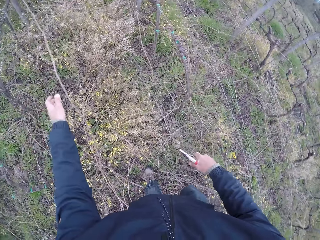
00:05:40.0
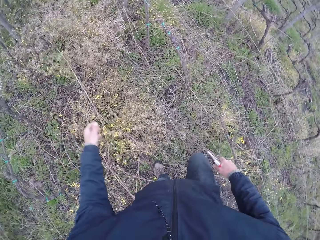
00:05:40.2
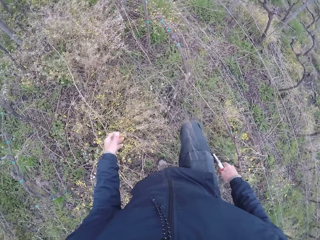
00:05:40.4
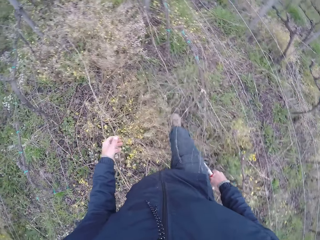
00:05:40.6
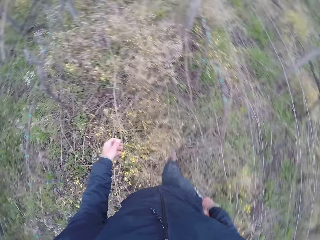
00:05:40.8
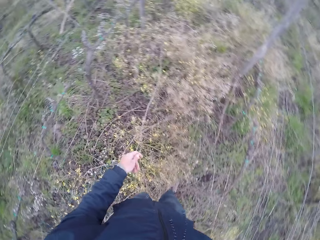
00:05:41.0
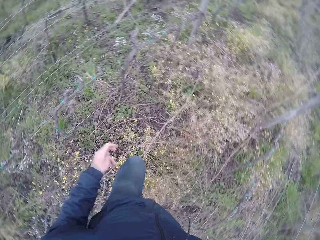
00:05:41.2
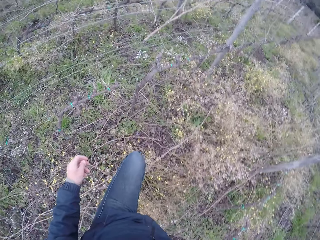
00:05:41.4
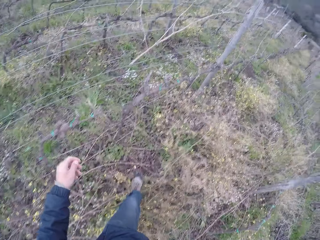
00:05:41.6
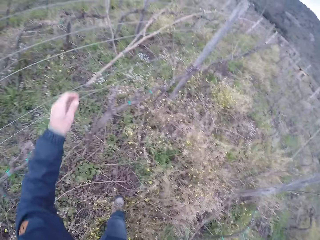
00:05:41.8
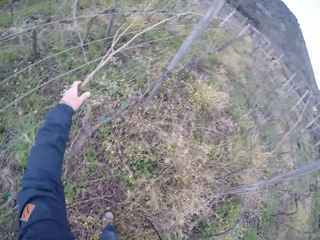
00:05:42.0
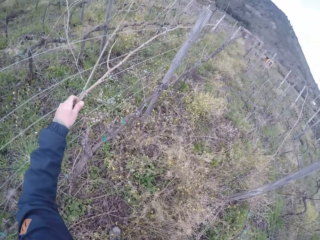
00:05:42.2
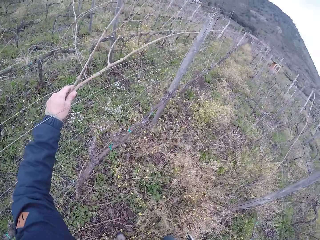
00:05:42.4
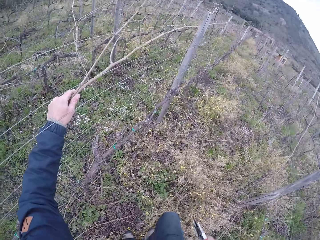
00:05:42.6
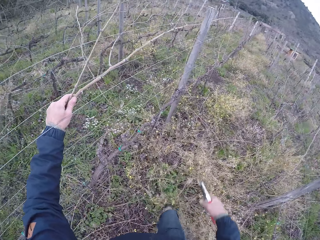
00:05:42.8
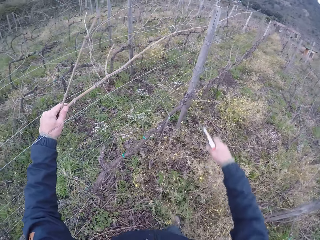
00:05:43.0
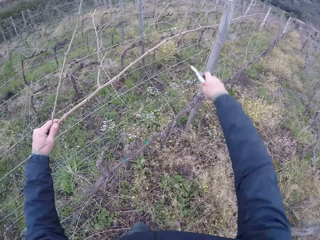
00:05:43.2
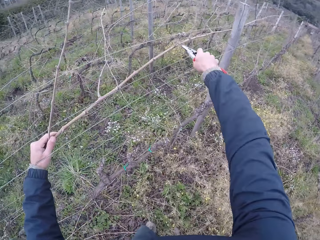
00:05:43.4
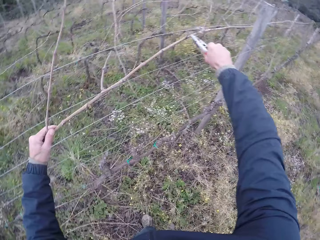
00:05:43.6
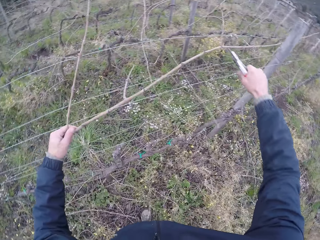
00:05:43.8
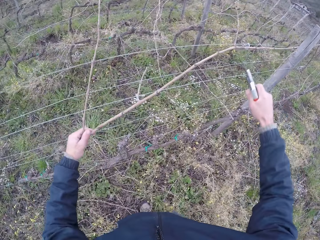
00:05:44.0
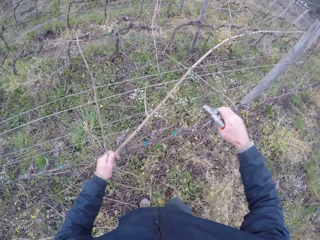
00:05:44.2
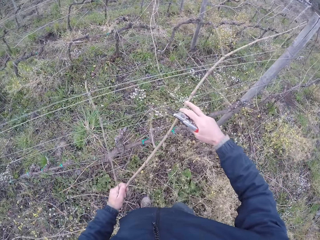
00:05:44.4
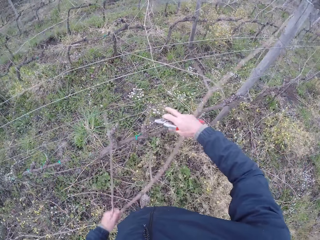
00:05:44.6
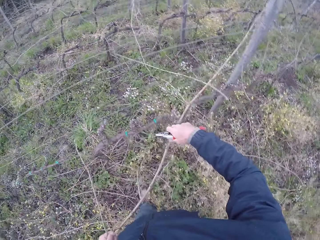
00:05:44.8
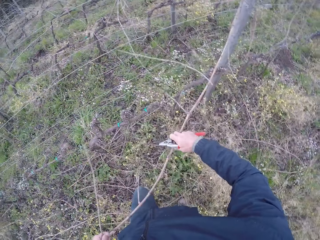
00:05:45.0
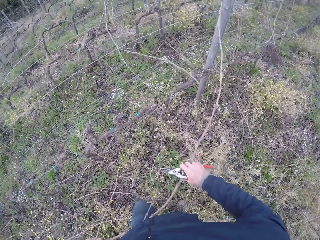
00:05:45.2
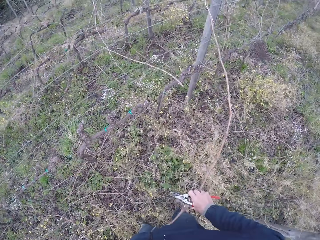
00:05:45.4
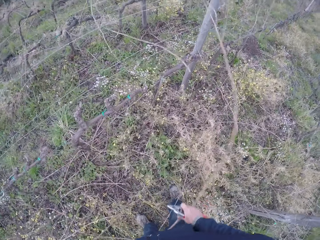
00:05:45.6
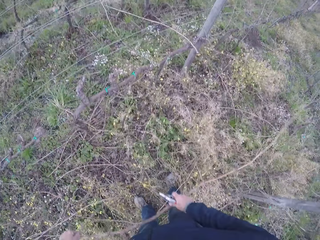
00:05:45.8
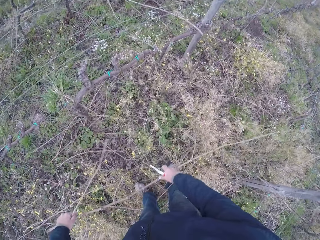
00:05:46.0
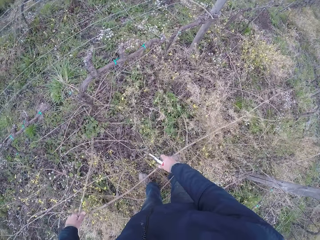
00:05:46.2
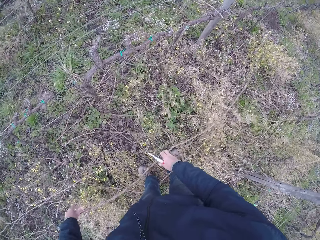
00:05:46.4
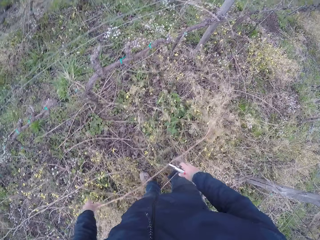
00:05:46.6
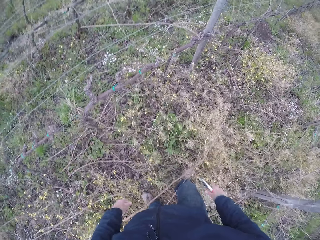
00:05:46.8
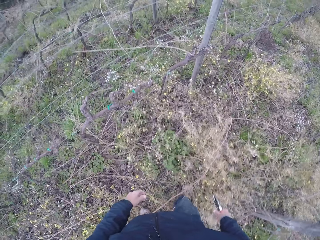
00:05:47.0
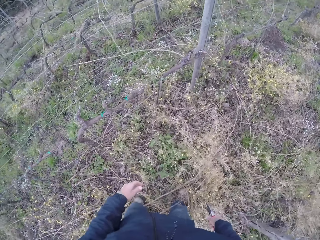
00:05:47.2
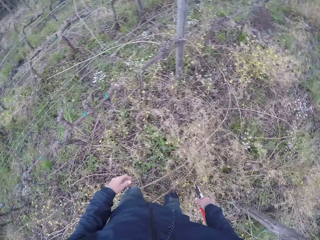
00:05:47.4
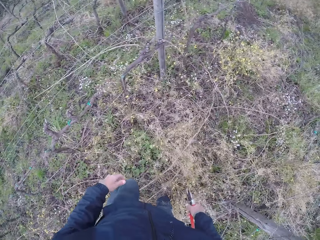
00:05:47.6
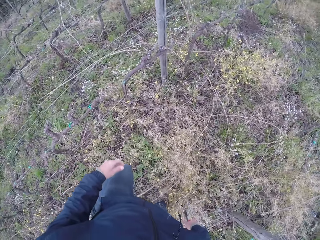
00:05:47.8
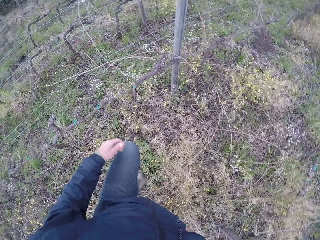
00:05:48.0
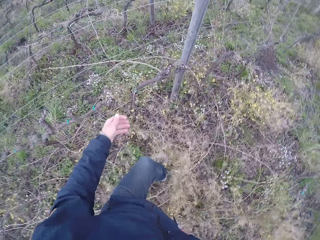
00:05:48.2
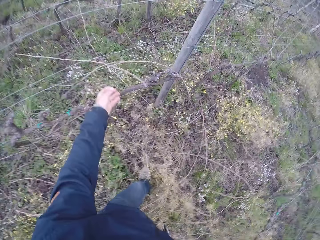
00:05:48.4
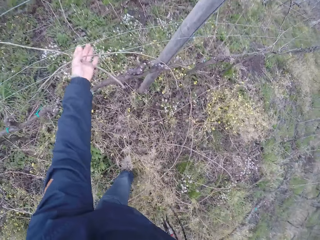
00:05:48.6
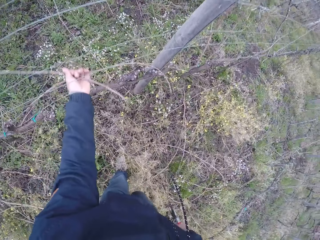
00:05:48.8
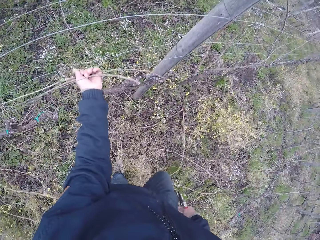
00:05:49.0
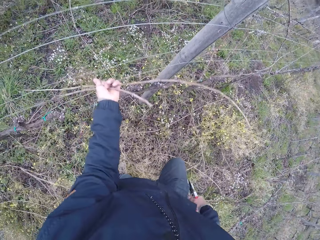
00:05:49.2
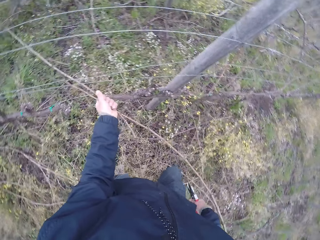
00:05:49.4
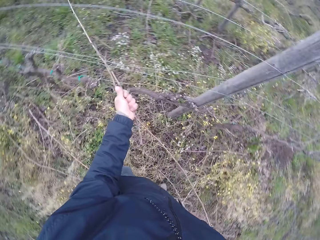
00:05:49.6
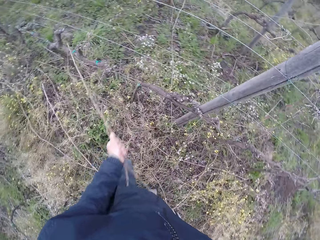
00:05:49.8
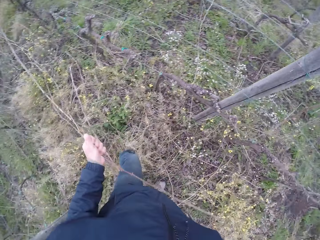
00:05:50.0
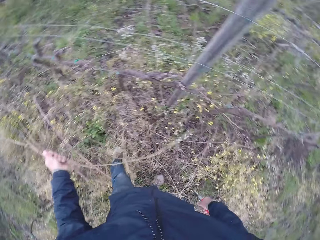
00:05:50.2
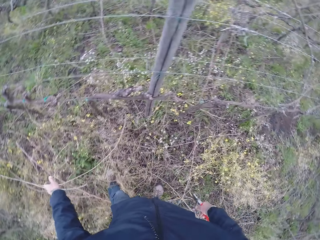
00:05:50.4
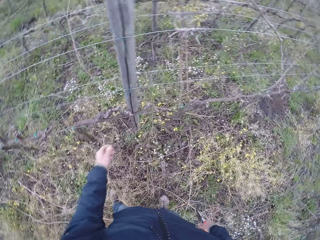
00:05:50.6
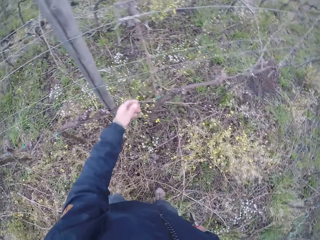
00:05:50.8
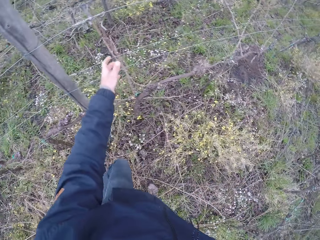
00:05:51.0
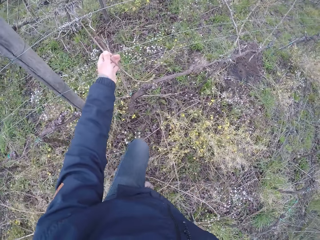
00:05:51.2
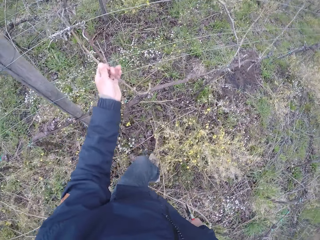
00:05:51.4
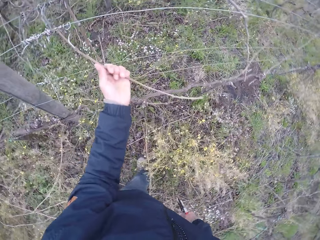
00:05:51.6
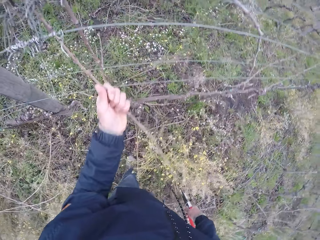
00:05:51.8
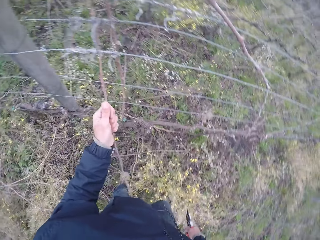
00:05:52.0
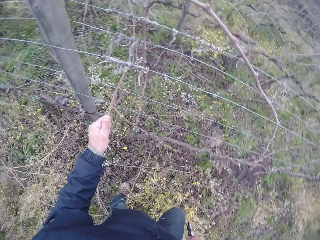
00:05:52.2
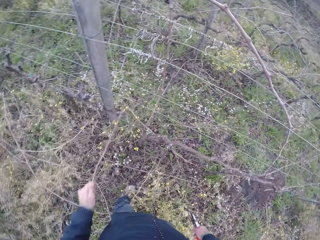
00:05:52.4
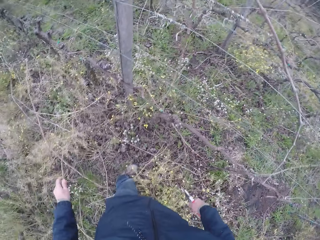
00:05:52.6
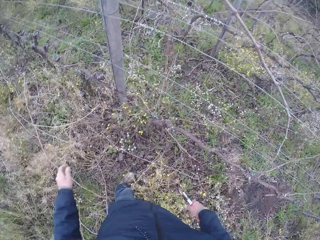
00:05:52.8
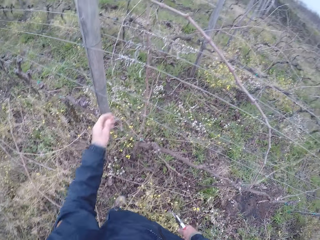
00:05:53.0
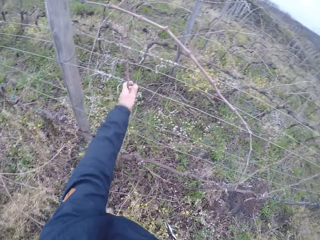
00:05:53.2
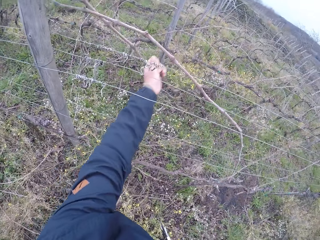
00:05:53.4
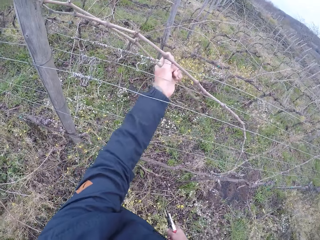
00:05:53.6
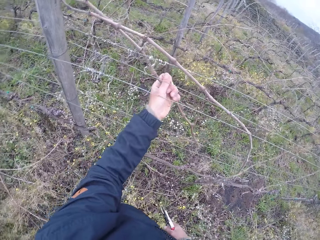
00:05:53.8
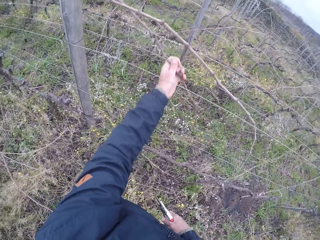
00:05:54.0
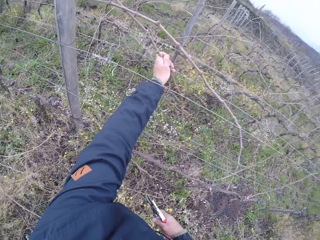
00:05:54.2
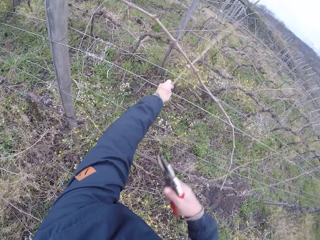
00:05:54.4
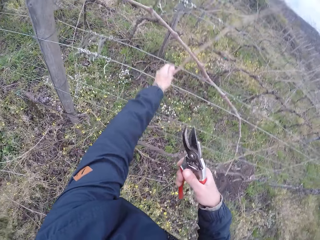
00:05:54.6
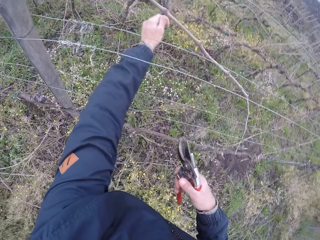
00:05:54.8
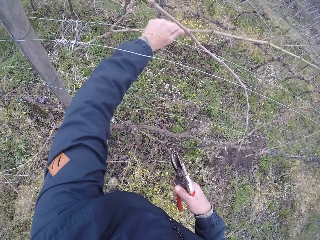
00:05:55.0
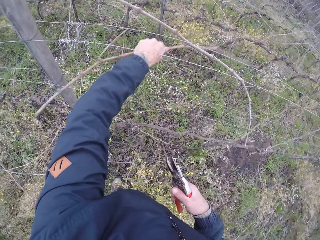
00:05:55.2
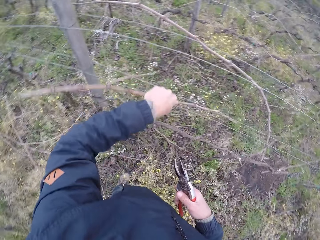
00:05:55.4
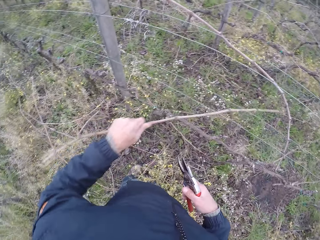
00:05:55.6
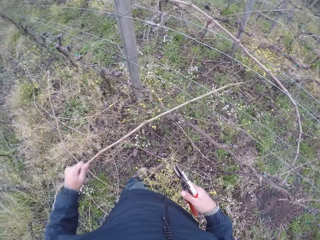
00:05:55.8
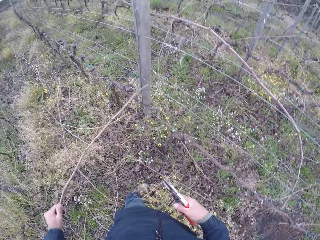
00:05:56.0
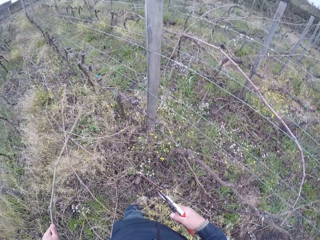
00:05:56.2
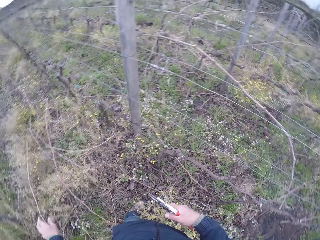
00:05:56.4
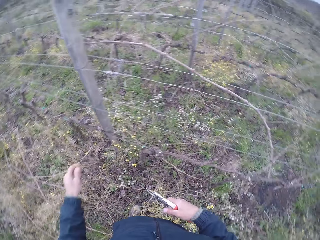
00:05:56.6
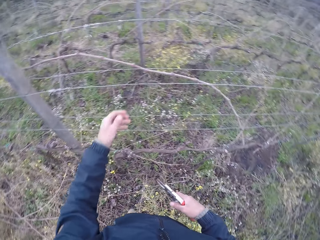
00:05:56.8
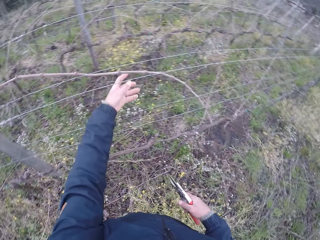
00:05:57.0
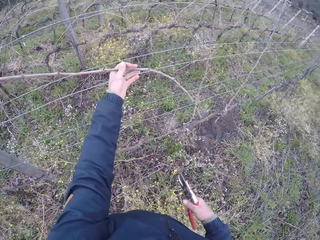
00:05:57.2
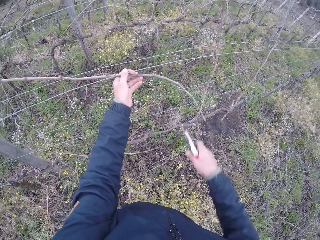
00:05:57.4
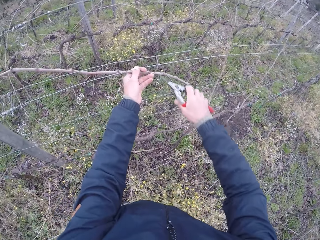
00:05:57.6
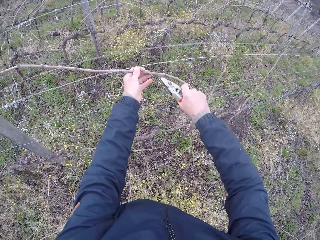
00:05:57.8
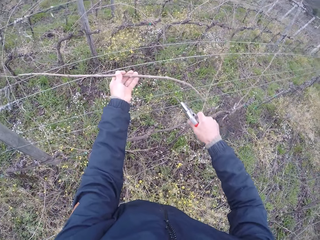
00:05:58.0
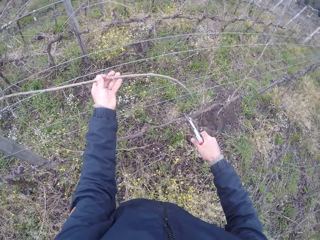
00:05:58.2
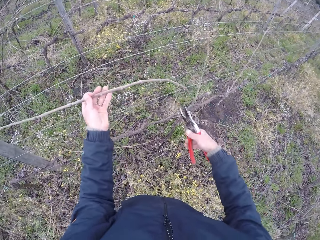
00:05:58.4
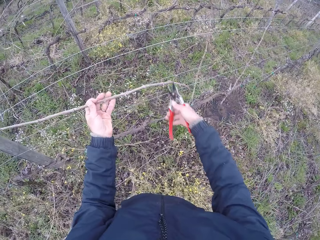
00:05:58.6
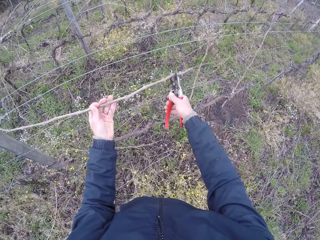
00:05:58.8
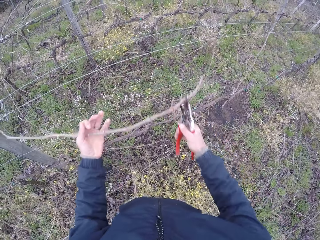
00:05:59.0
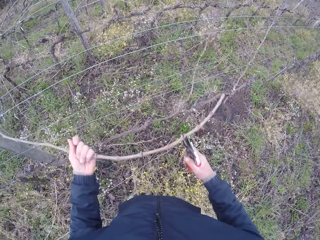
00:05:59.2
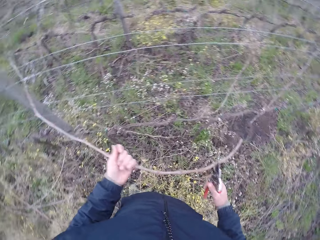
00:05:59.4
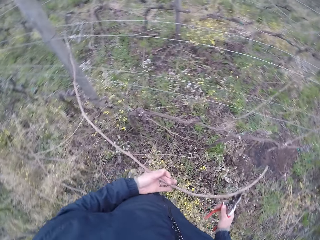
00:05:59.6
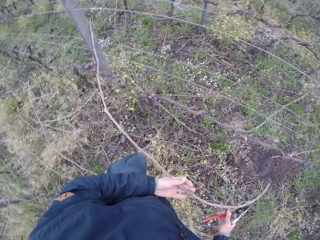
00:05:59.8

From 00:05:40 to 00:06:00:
The camera wearer drops the twig or branch on the ground with his left hand. He walks across the field. He pulls a twig with his left hand. He cuts the twig with the plier or pruning shears in his right hand. He pulls a twig from the fence with his hands. He drops the twig on the ground with his hands. He walks across the field. He pulls twigs from the fence with his hands. He drops the twigs on the ground with his left hand. He pulls a twig from the fence with his left hand. He drops the twig on the ground with his left hand. He pulls a twig from the fence with his left hand. He drops the twig on the ground with his left hand. He touches a twig with his left hand. He cuts the twig with the plier in his right hand. He pulls the twig with his left hand. He pulls the twig with his hands.
